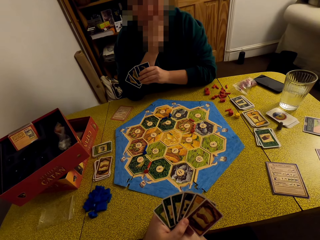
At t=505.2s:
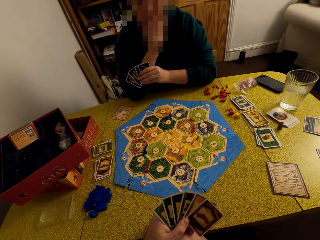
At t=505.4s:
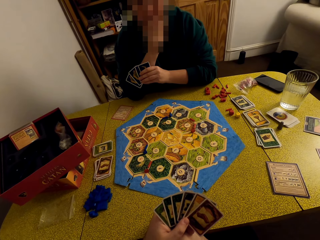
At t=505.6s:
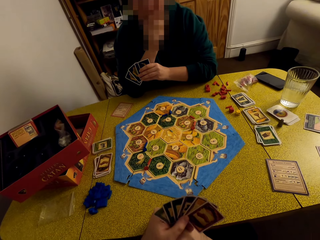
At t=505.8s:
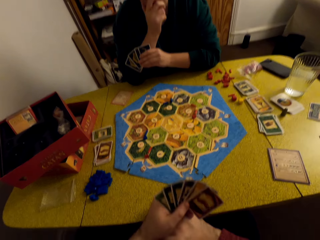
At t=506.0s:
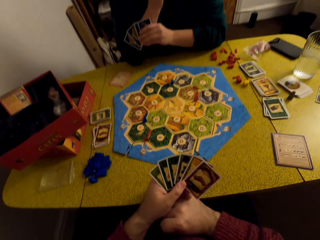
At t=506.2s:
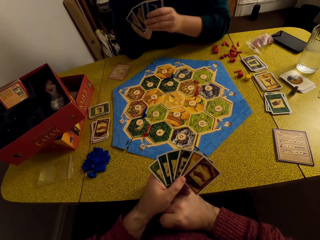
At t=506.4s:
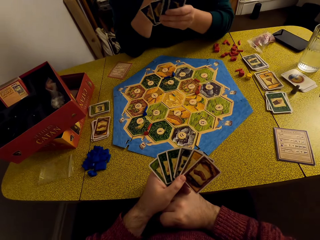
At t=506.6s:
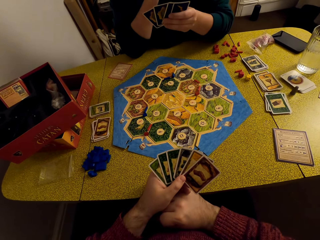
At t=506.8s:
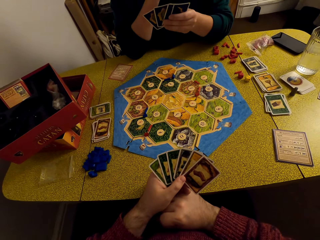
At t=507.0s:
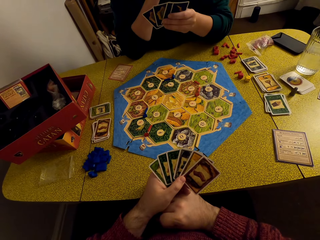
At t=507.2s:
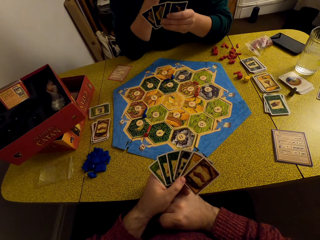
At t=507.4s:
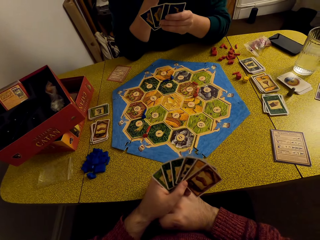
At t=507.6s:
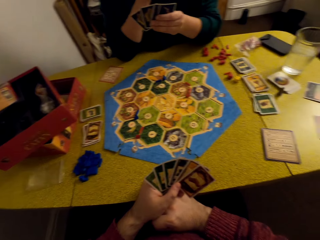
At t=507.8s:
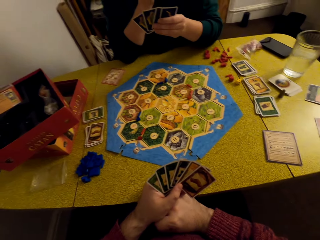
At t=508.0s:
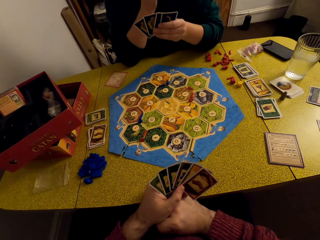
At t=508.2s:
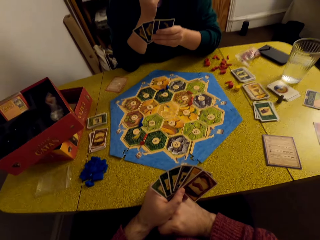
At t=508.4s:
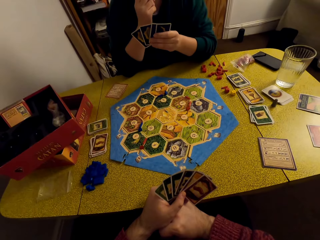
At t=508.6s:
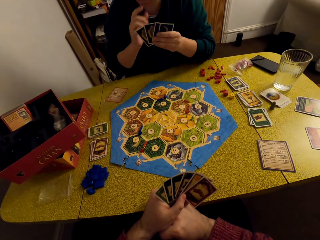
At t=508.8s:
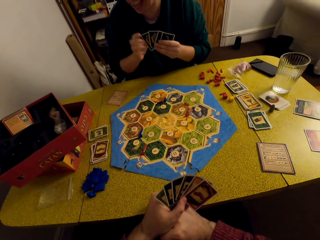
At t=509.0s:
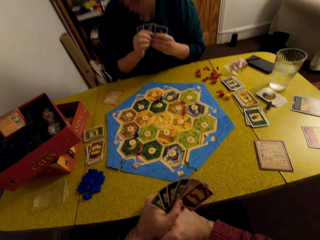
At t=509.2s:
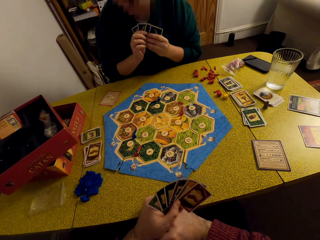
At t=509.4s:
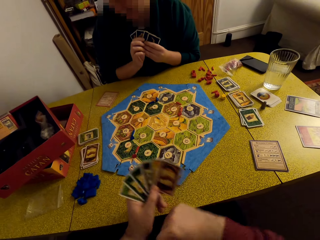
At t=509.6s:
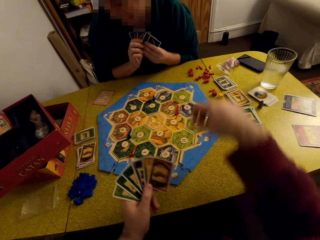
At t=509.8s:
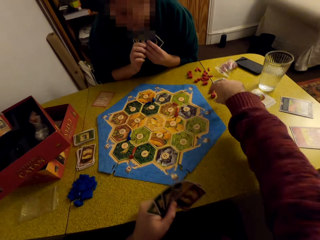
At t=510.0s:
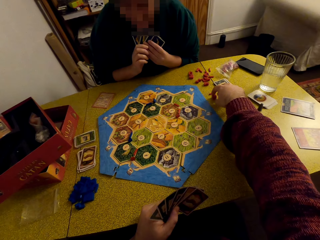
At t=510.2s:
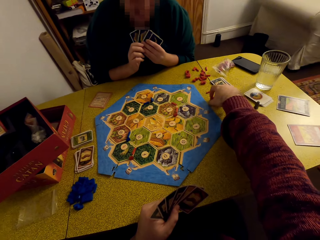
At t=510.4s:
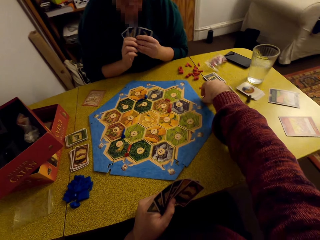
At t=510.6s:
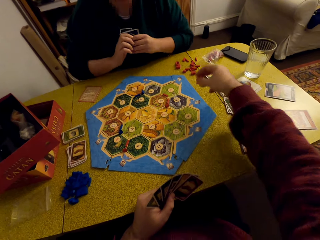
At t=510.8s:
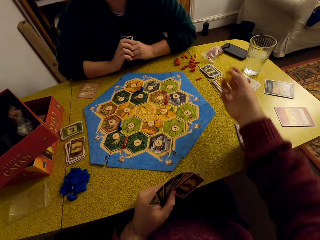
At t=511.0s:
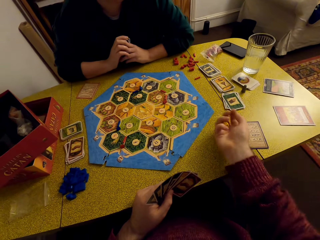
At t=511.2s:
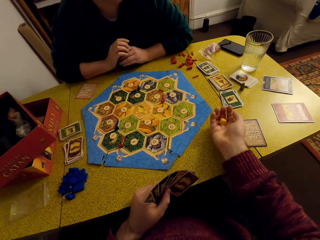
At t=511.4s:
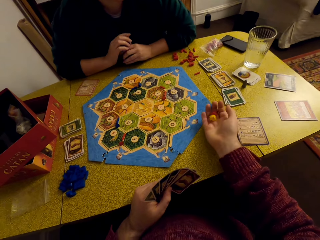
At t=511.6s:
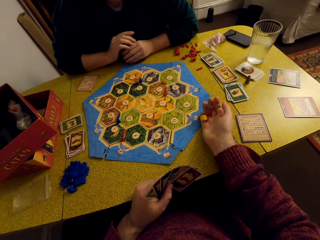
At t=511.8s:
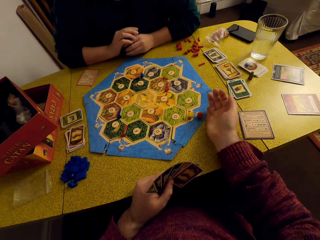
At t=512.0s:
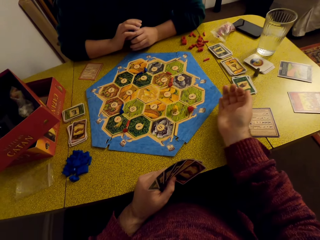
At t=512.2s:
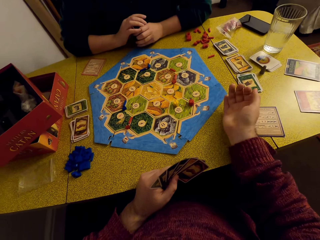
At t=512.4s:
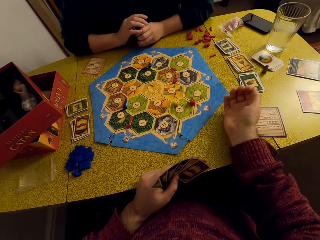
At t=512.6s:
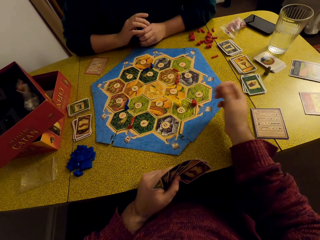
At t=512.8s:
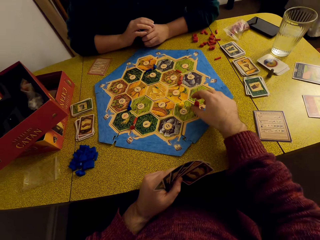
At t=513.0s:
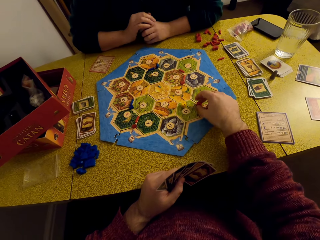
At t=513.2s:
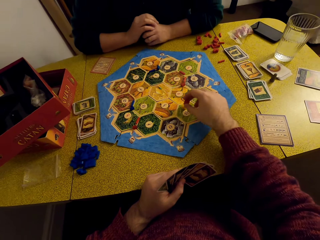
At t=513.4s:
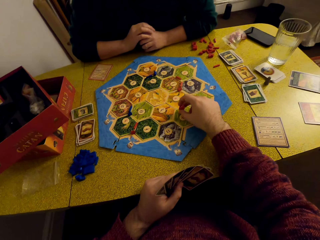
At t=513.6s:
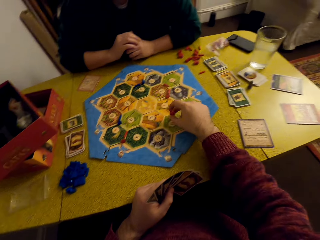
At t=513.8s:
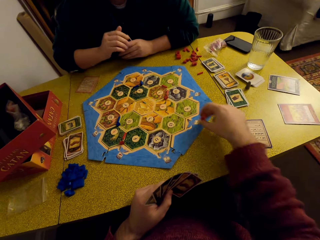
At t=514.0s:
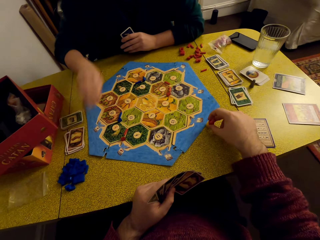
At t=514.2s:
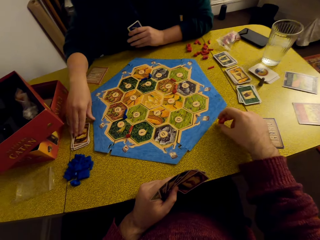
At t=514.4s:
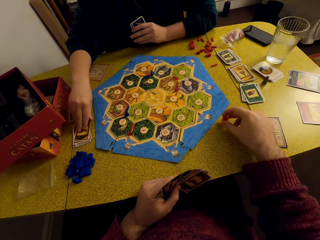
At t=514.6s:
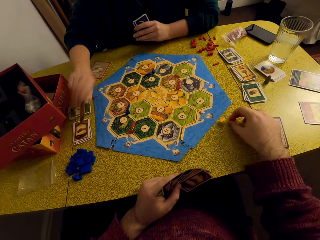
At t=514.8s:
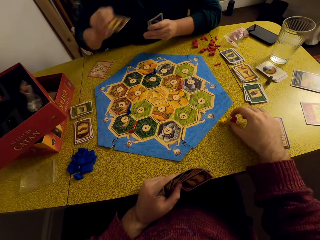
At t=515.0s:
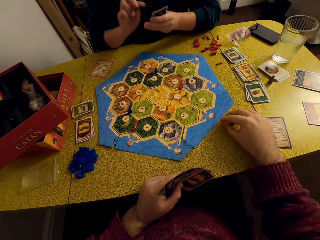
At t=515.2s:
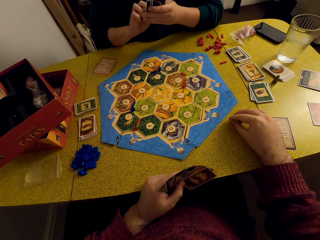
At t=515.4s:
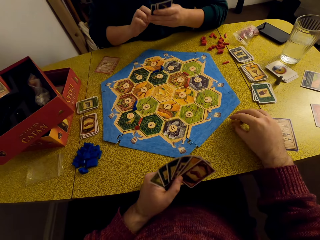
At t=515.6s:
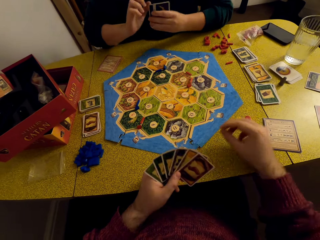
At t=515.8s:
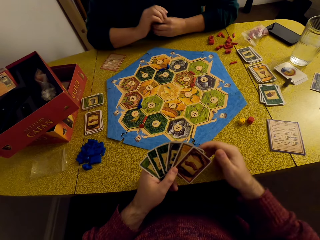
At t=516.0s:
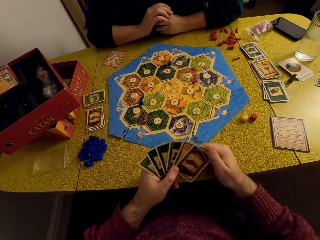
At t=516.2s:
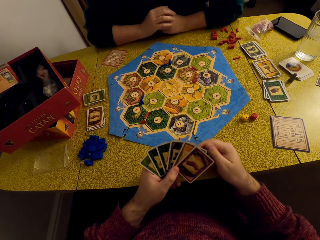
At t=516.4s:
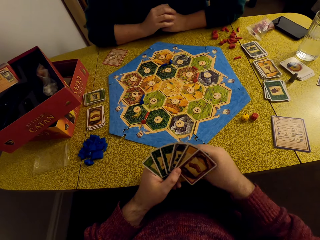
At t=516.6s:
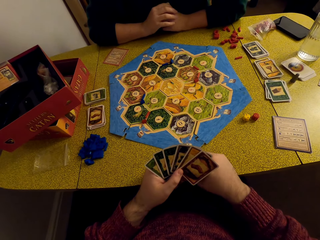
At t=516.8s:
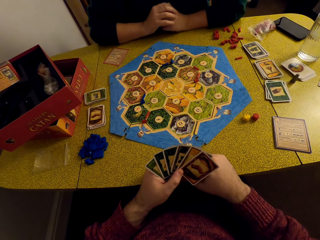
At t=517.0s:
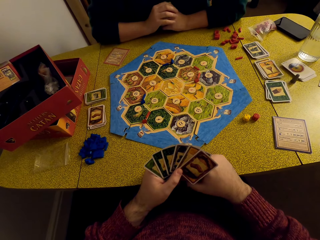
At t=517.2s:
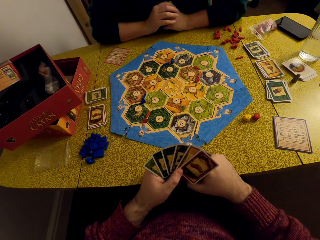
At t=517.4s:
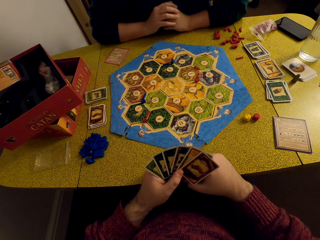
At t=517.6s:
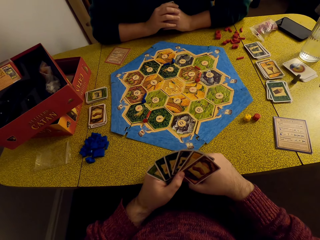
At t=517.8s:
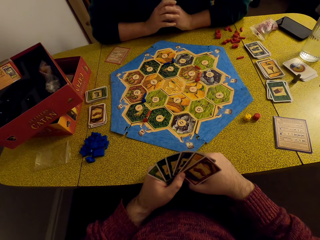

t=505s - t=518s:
A woman talks to the camera wearer. The camera wearer picks up the dice. He throws the dice on the table. He moves the dice to the table. He talks to the woman. The woman picks up a Catan resource card from the deck. The camera wearer stares at the cards in his hands.

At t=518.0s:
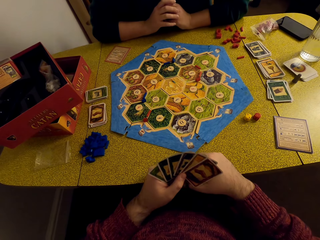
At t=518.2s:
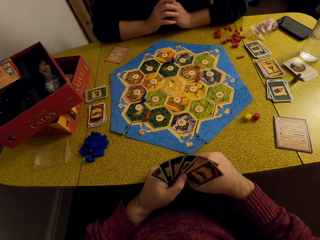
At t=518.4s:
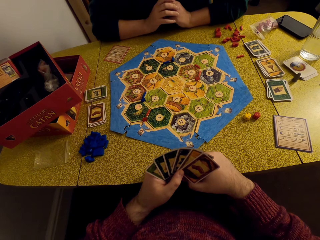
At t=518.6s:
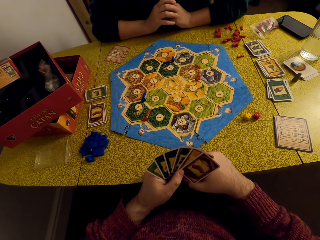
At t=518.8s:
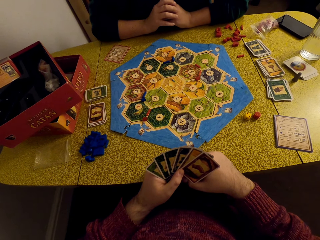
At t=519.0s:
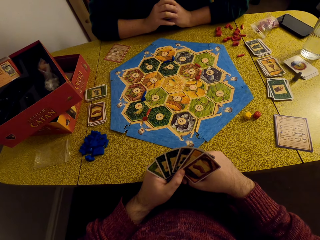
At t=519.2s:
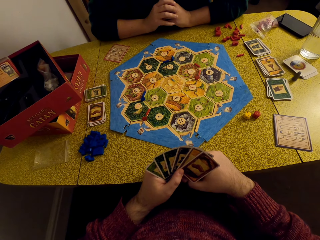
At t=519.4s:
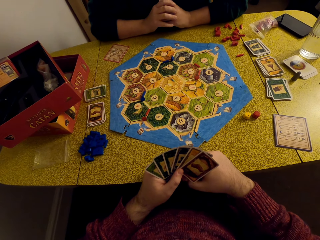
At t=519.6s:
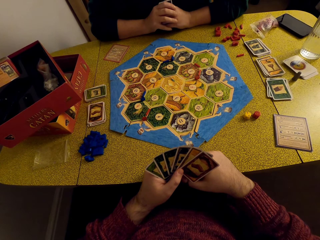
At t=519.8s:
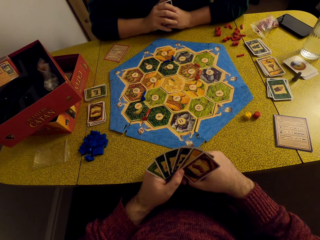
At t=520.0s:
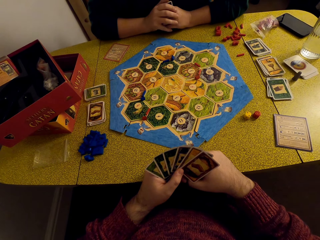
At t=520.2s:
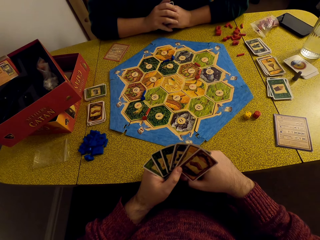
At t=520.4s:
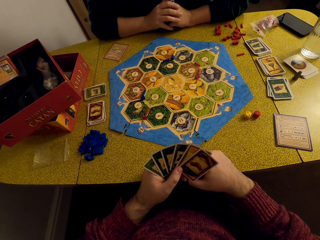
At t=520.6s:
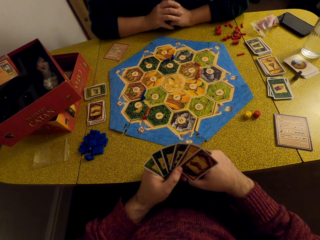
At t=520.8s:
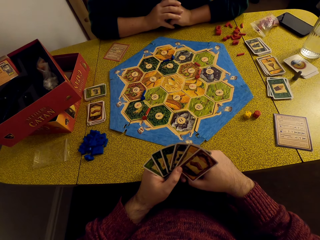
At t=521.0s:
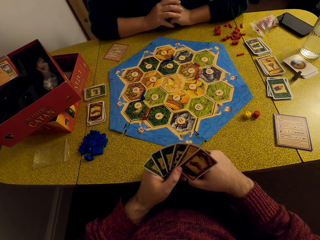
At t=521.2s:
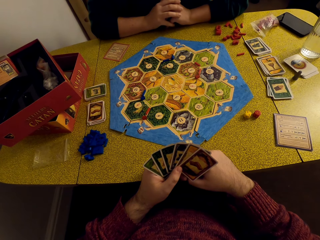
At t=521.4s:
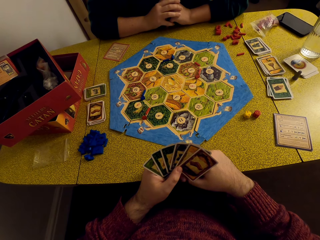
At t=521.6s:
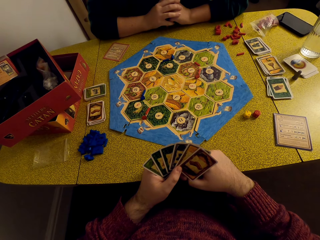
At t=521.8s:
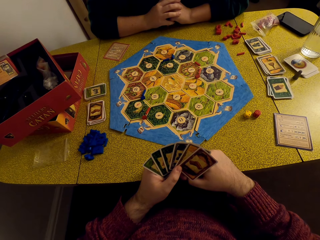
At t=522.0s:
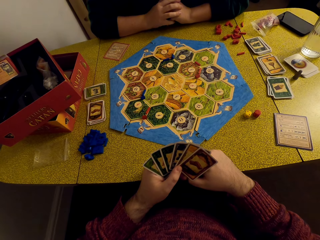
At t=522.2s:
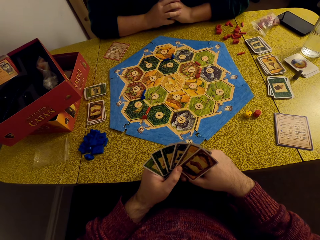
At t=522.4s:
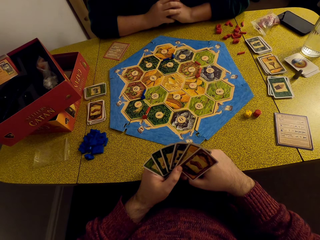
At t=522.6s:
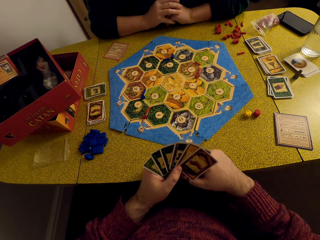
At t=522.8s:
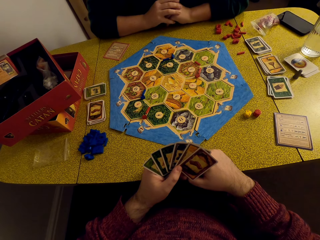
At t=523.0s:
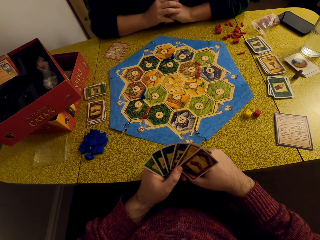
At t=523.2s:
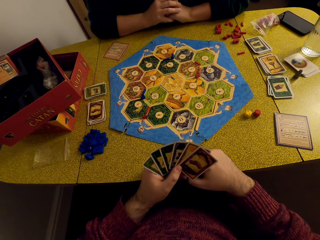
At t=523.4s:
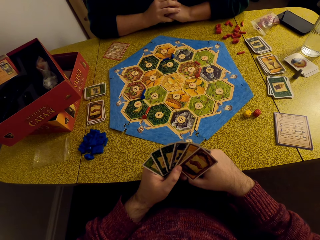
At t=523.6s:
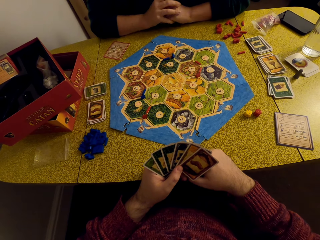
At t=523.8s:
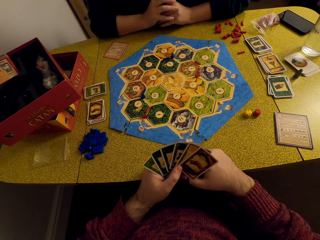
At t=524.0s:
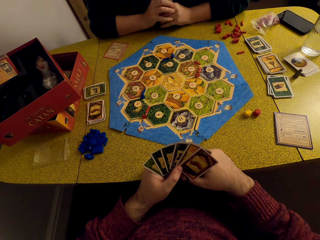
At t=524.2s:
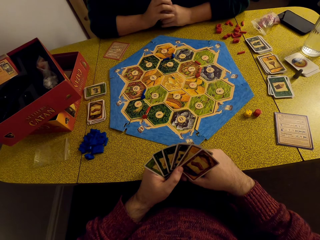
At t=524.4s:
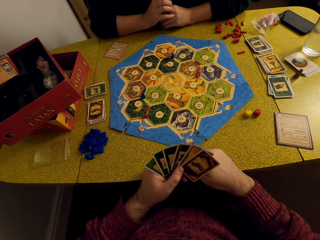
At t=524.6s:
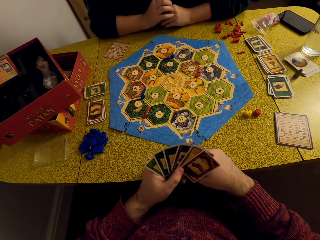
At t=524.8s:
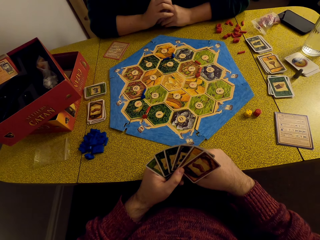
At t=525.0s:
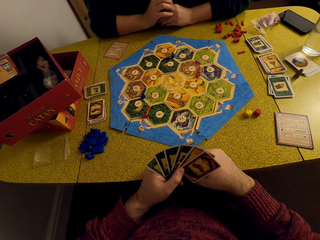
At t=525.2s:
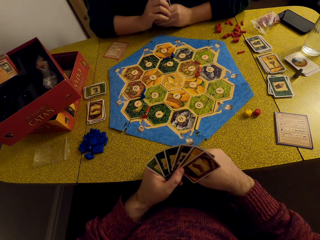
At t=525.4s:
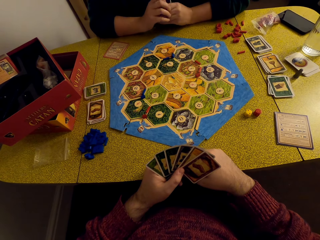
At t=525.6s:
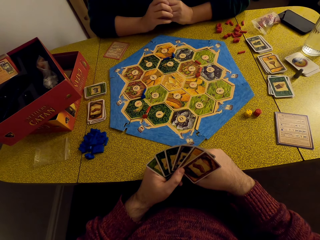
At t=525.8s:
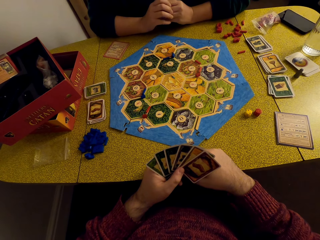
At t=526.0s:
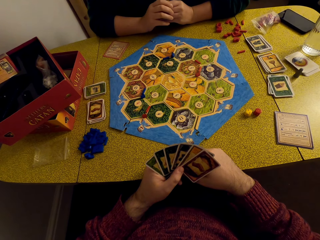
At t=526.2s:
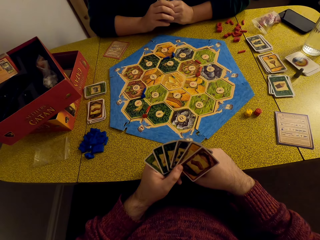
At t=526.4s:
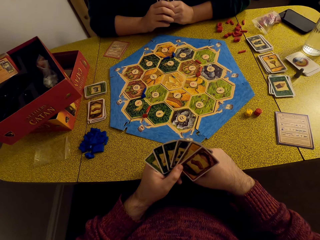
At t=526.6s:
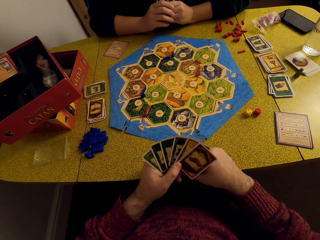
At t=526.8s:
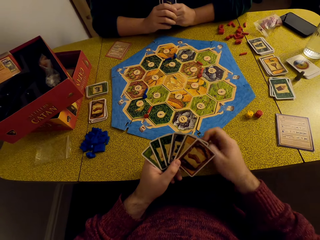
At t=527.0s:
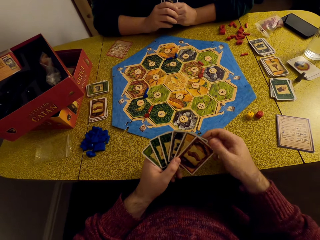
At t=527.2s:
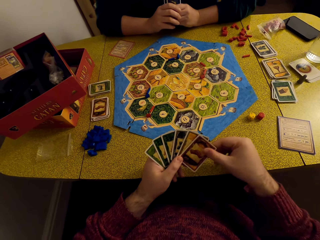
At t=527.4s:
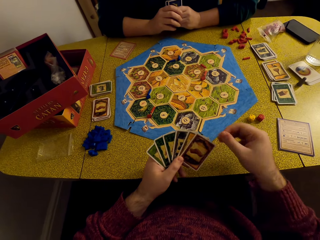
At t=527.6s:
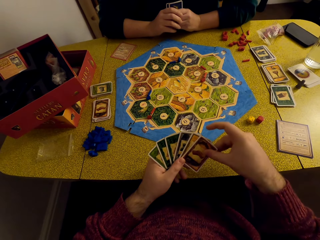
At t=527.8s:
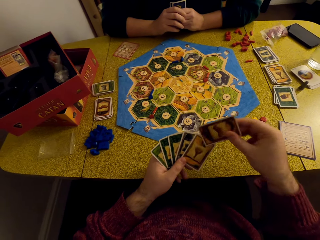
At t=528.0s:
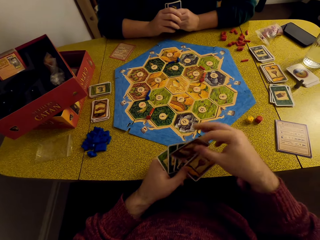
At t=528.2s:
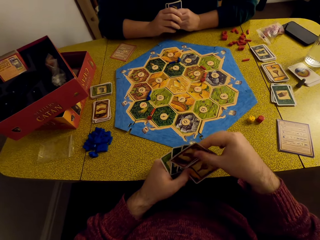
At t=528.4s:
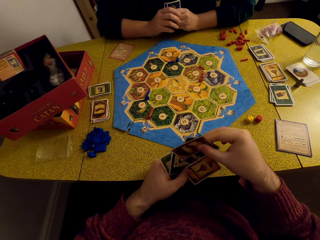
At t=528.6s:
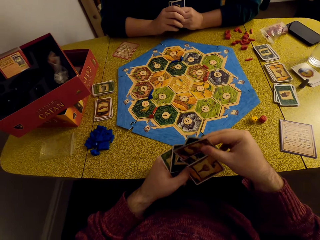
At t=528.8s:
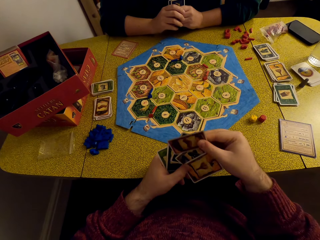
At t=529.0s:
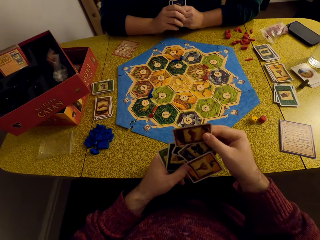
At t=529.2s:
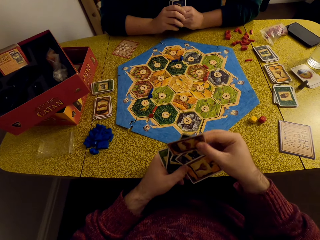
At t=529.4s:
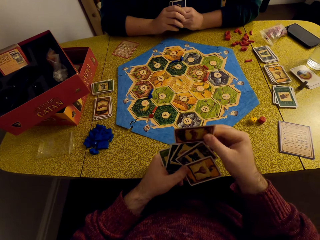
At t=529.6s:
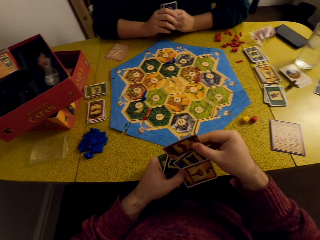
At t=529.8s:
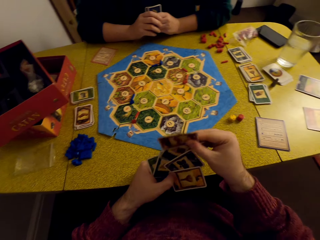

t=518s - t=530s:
The camera wearer talks to a woman. He stares at the cards in his hands. He picks out cards from the deck in his hand.
